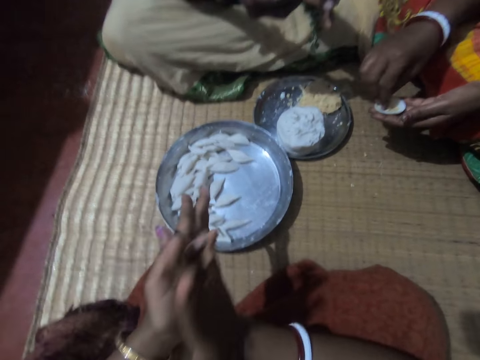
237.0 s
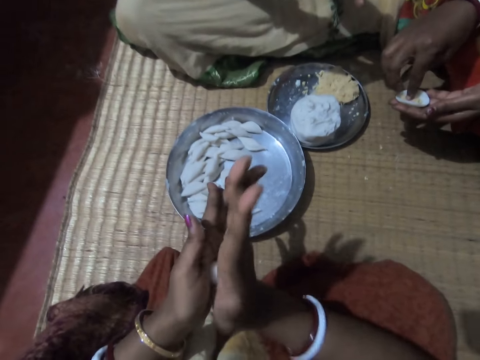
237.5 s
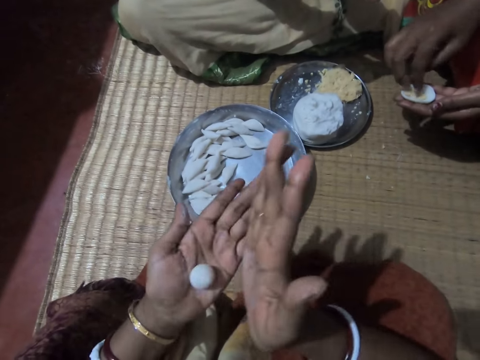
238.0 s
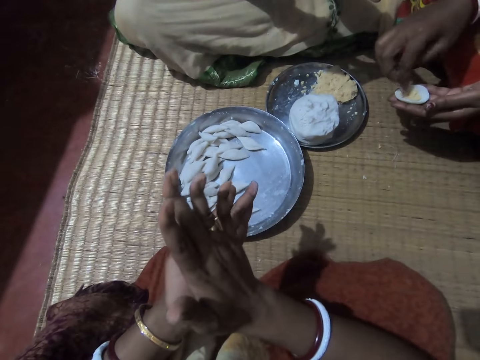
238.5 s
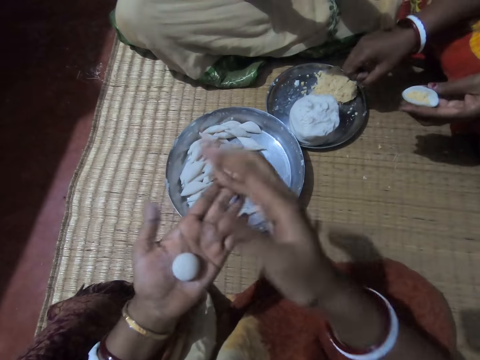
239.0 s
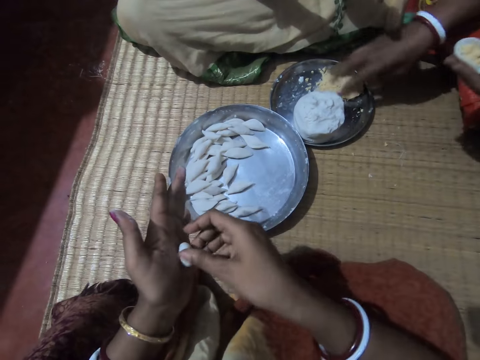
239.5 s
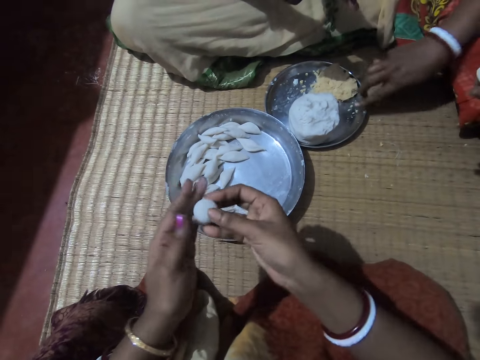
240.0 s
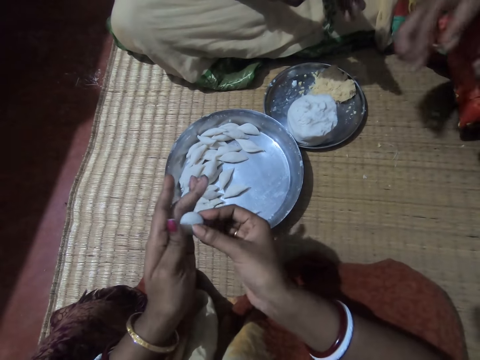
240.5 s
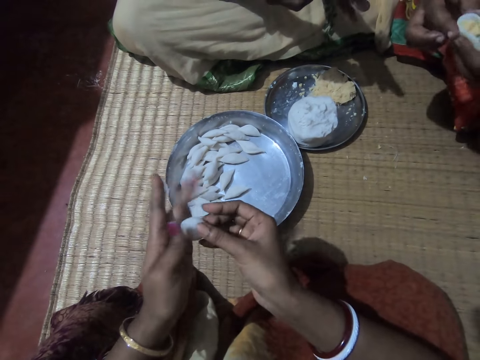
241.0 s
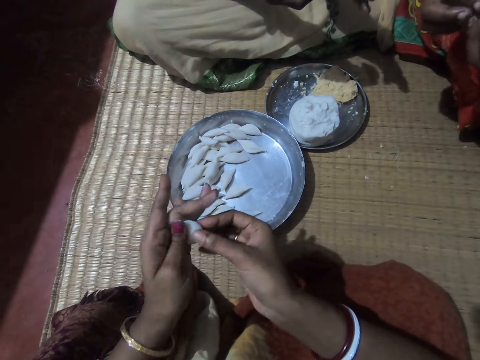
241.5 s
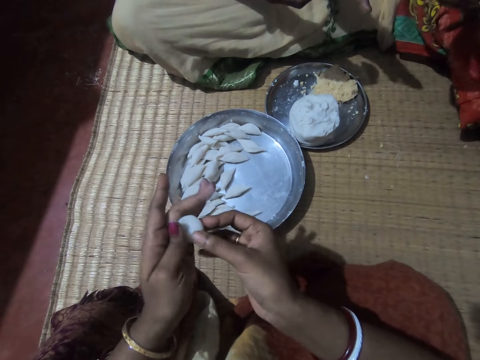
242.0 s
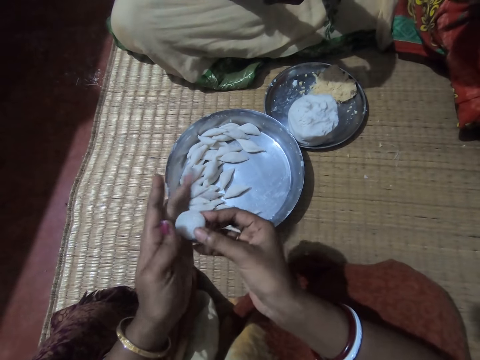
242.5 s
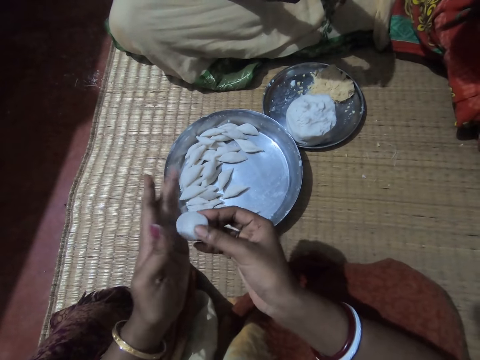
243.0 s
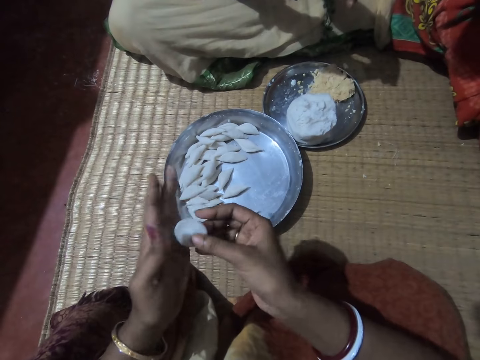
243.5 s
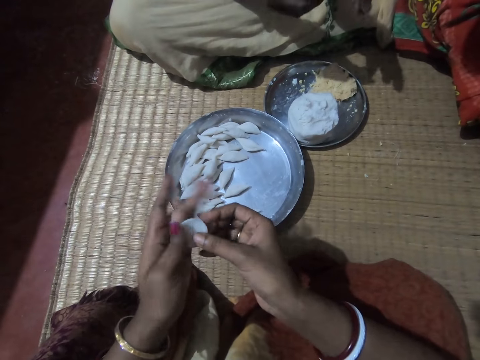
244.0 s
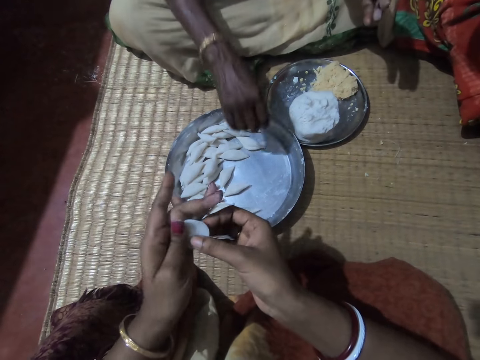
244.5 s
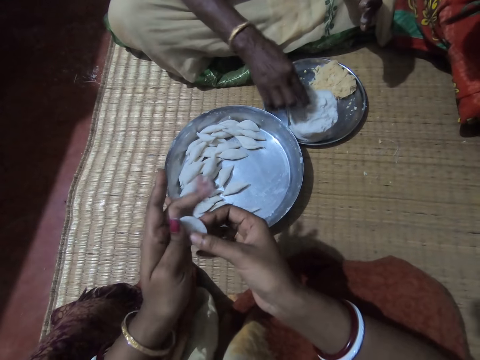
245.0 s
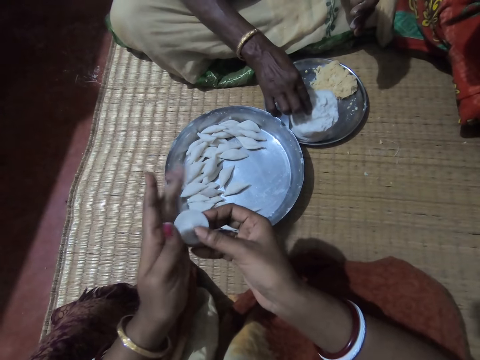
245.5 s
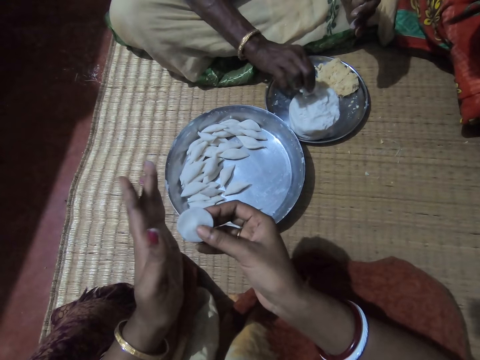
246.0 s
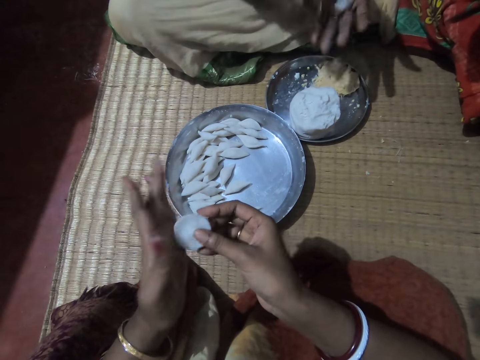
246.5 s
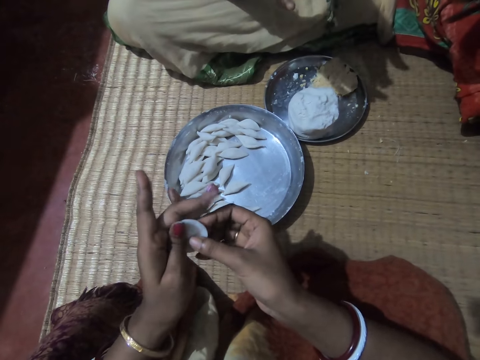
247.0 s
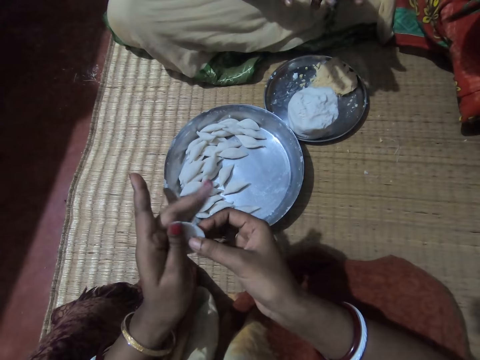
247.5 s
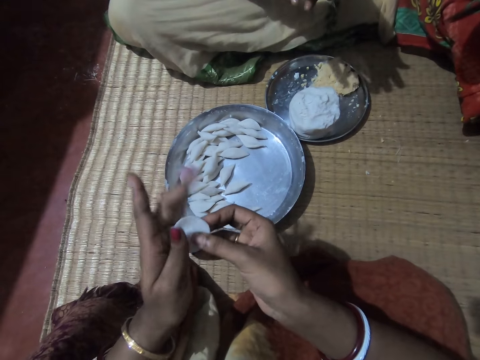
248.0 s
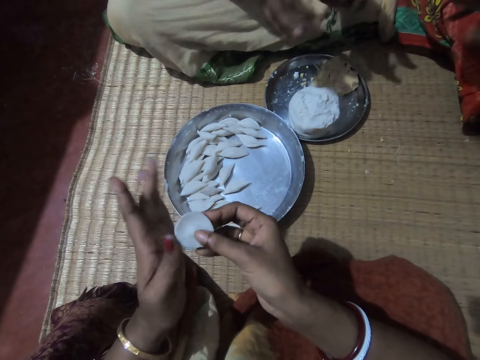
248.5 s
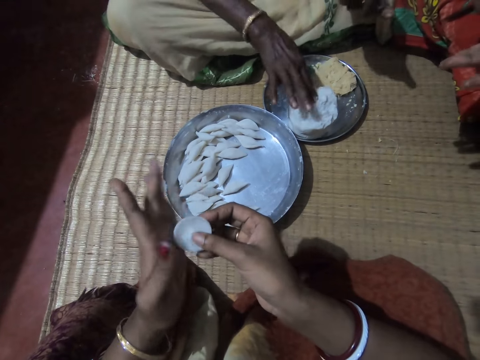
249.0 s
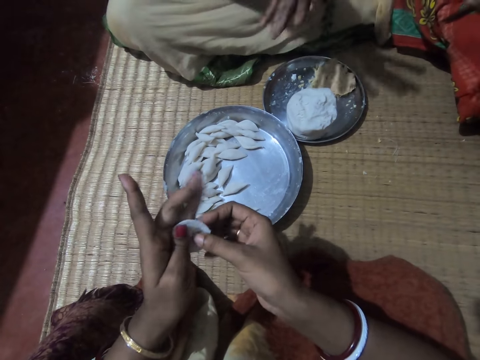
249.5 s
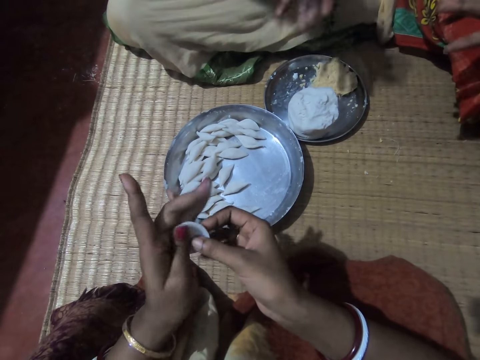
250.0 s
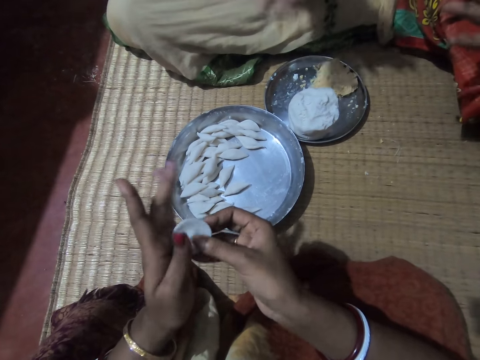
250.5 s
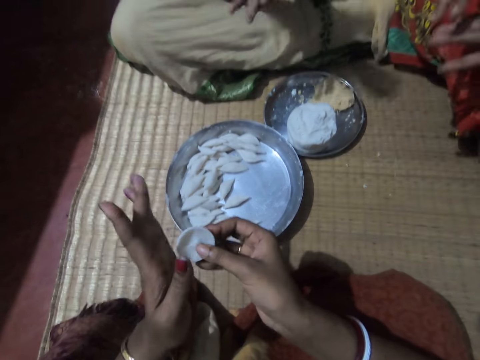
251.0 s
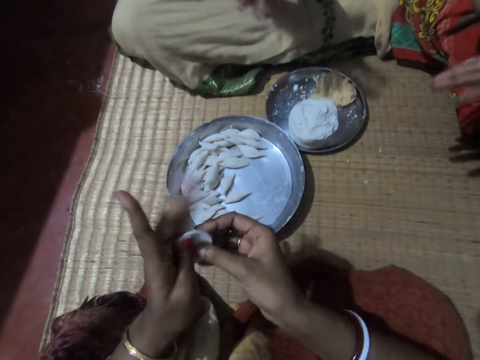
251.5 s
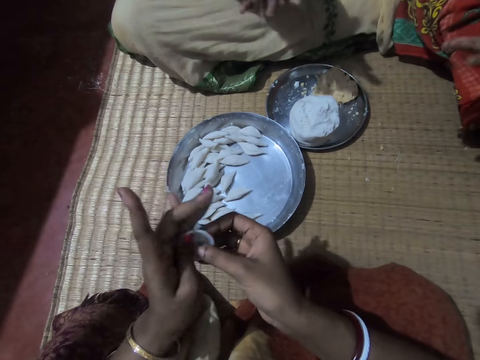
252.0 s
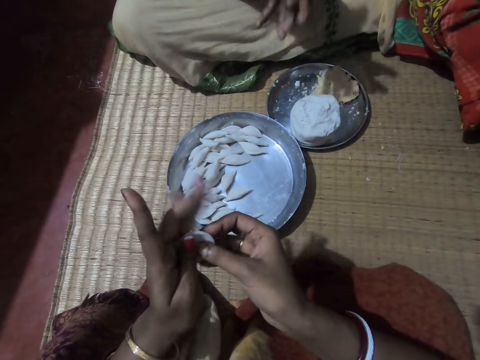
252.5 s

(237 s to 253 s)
A lady puts the corn meal in the corn flour. The camera wearer rolls a dough piece in her hands. Another lady rolls a dough piece in her hands. The first lady shakes her hand on the tray and wipes her hand on the tray. The camera wearer rolls the dough piece in her hands. The first lady rolls the dough piece in her hands. The other lady rolls the dough piece in her hands. The camera wearer molds the corn flour to shape with both hands. The other lady drops the corn flour in the plate with her right hand and cuts a dough piece in the tray. The camera wearer rolls the dough piece in her hands. The other lady takes some corn flour from the plate with her right hand, shifts the piece to her left hand, and rolls the dough piece in her hands. The camera wearer rolls the dough piece in her hands. The other lady finger presses the dough in the tray and rolls the dough piece in her hands. The camera wearer rolls the dough piece in her hands. The first lady rolls the dough piece in her hands.

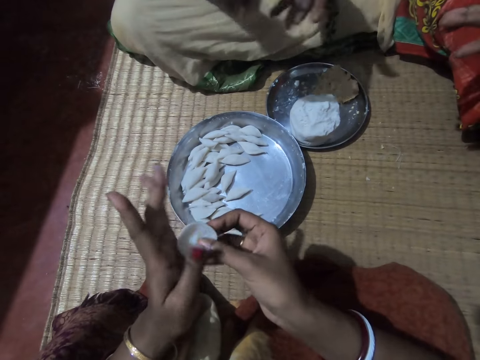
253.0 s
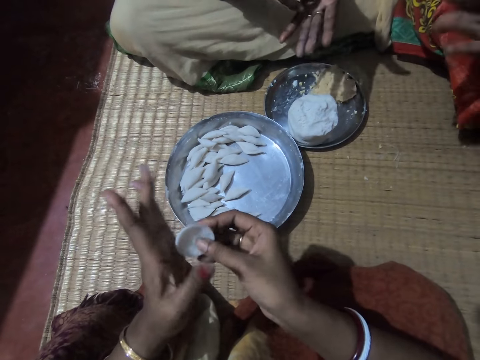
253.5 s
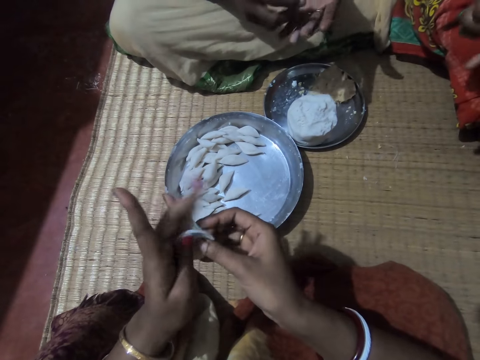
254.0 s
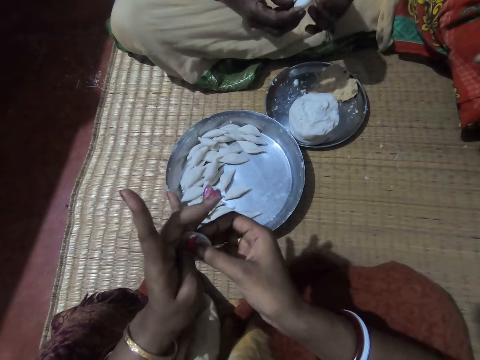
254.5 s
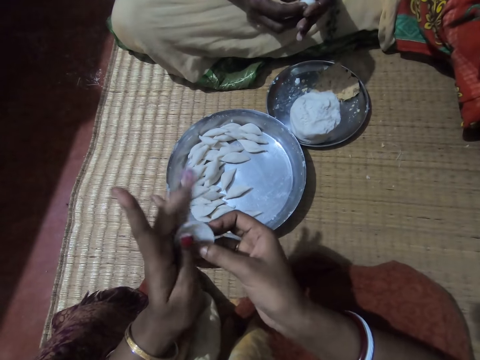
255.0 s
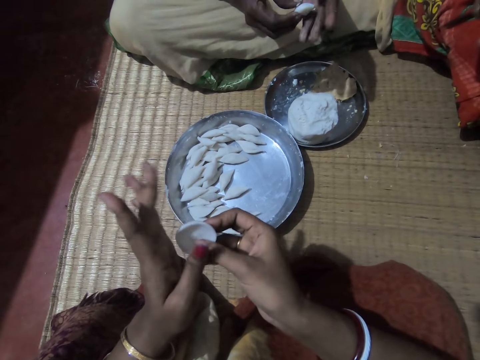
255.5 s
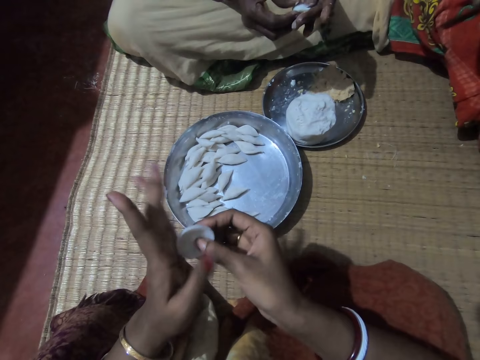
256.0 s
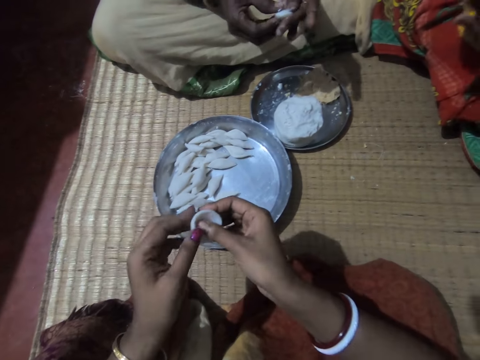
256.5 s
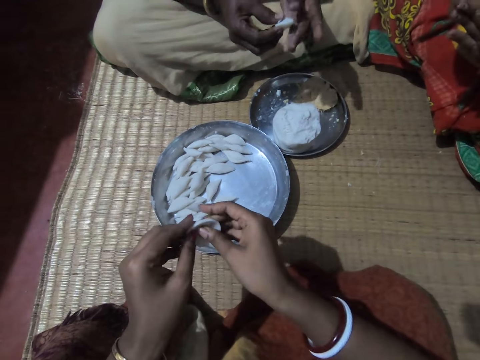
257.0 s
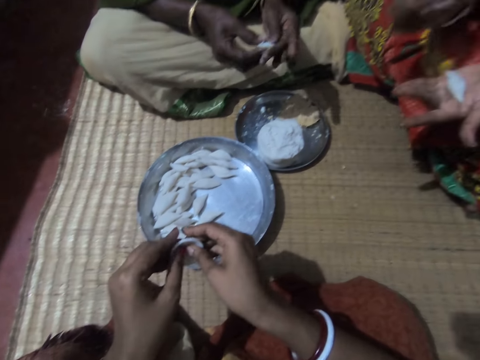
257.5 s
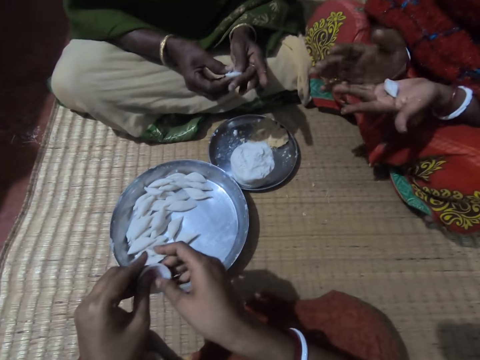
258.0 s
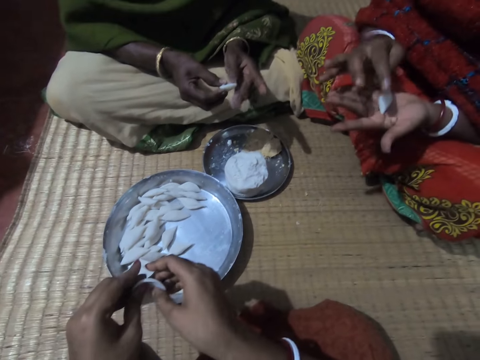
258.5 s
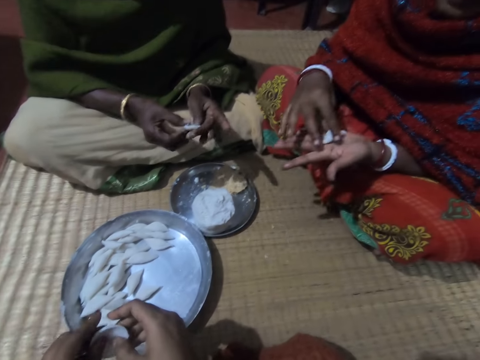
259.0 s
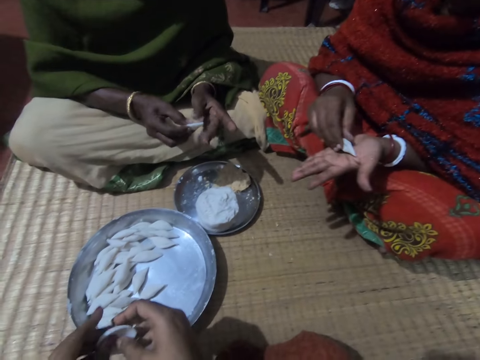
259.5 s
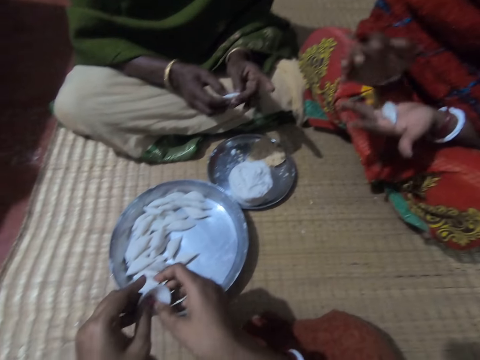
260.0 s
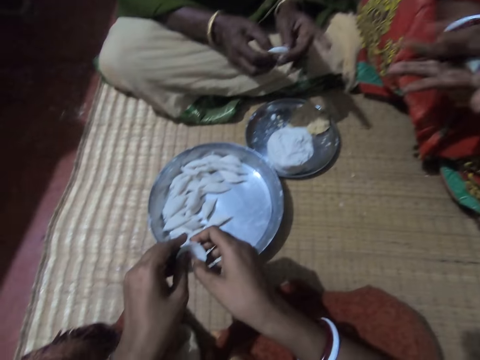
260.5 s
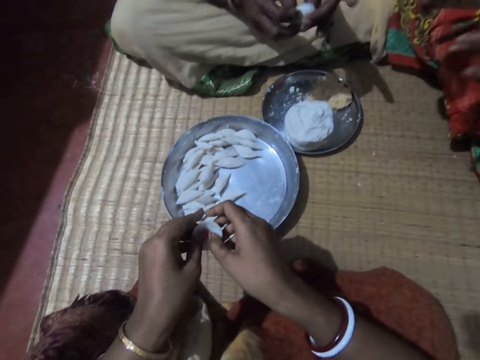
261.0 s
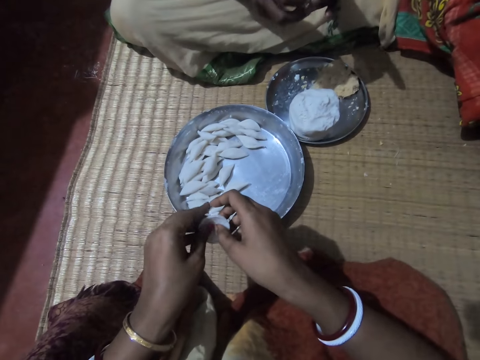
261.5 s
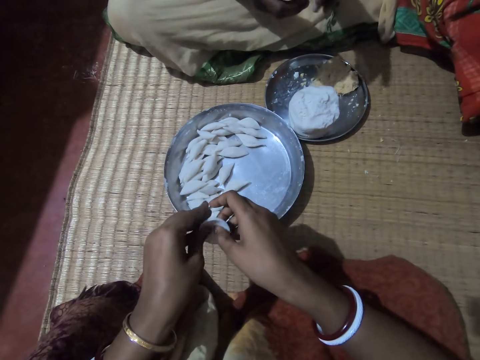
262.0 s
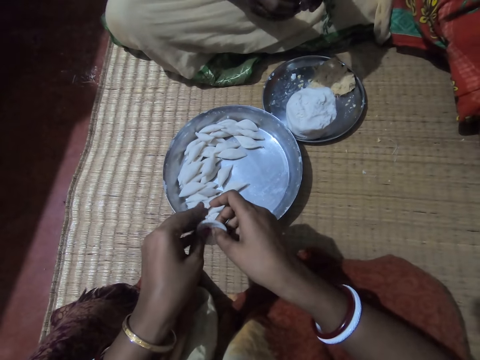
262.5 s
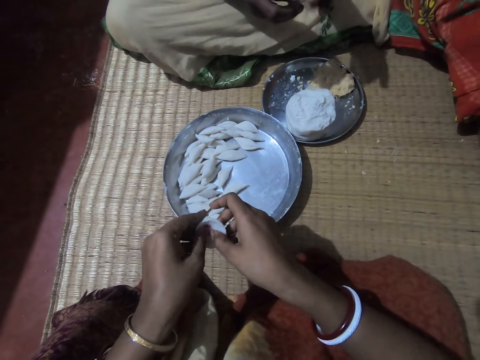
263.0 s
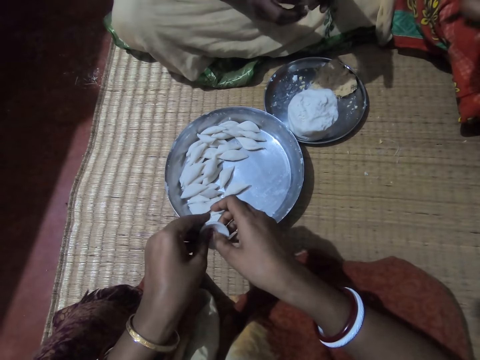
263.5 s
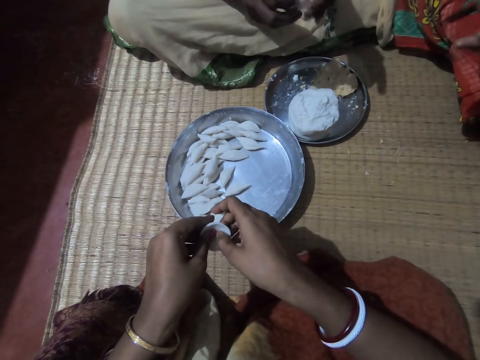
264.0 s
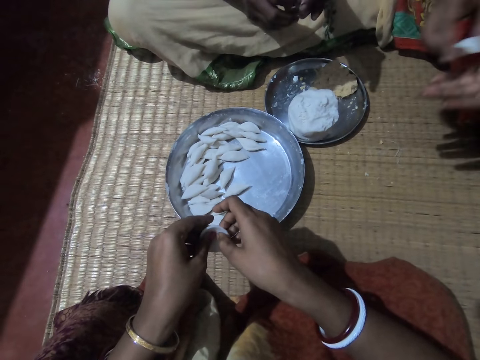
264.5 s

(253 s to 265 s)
The camera wearer molds the corn flour to shape with both hands. A woman rolls the corn flour with both hands.
